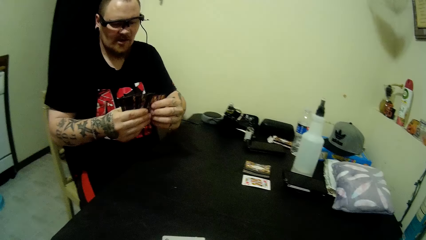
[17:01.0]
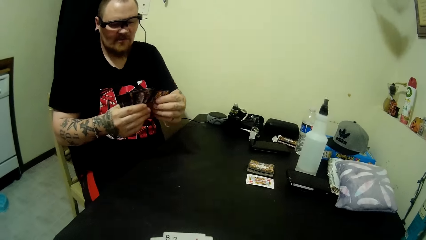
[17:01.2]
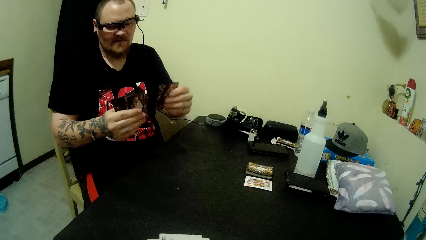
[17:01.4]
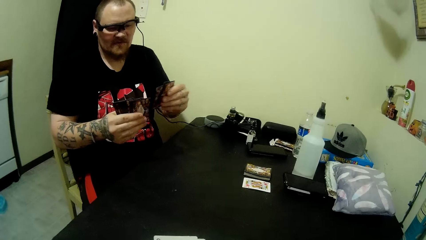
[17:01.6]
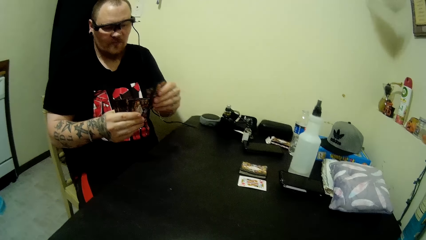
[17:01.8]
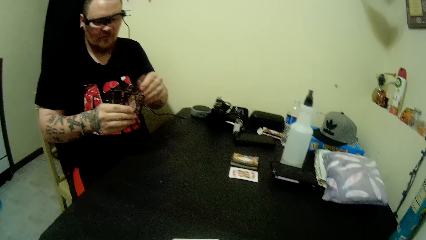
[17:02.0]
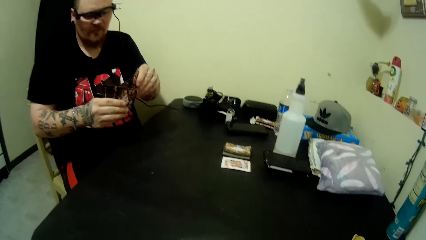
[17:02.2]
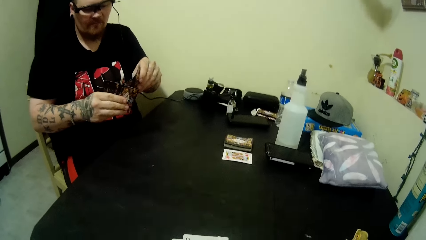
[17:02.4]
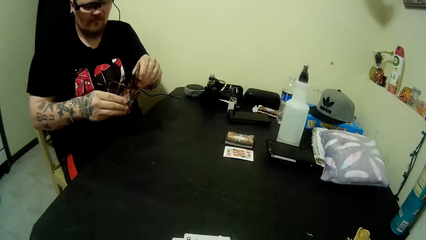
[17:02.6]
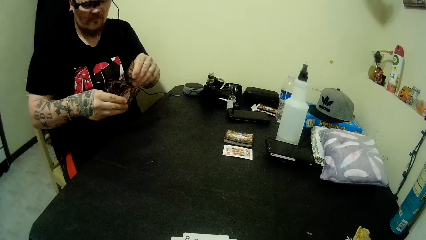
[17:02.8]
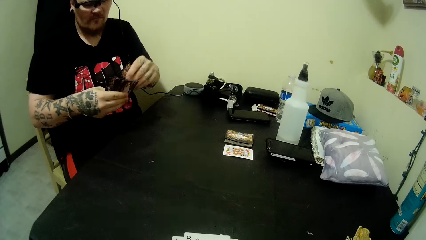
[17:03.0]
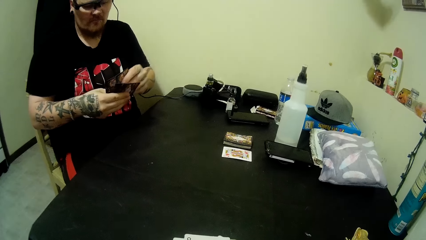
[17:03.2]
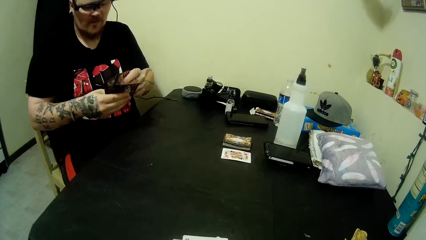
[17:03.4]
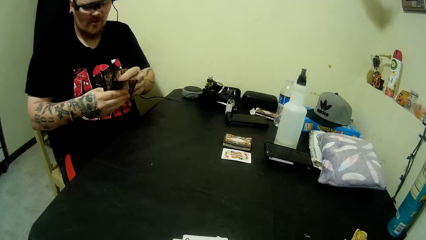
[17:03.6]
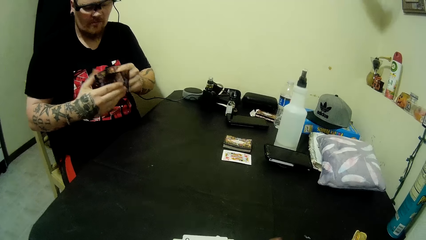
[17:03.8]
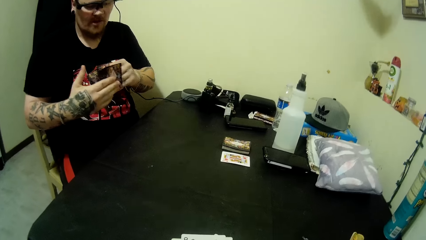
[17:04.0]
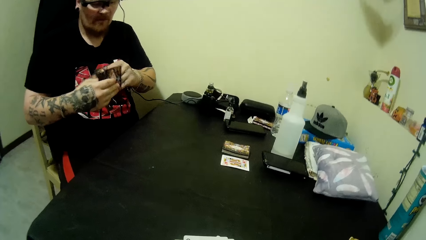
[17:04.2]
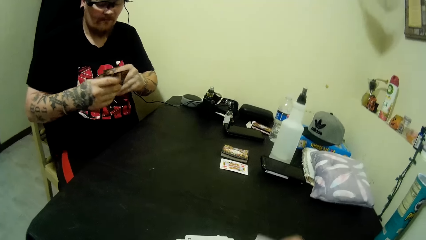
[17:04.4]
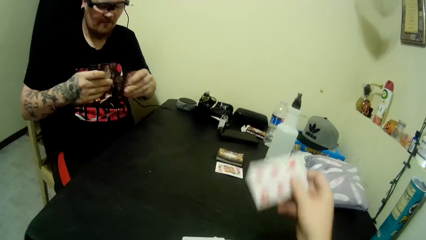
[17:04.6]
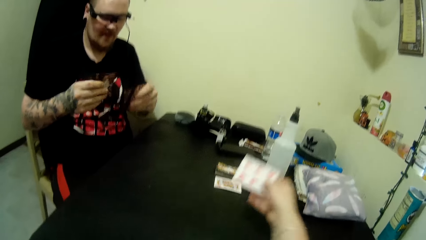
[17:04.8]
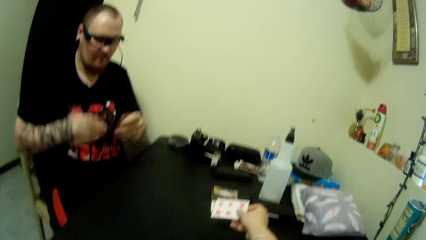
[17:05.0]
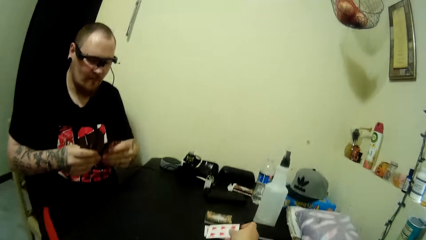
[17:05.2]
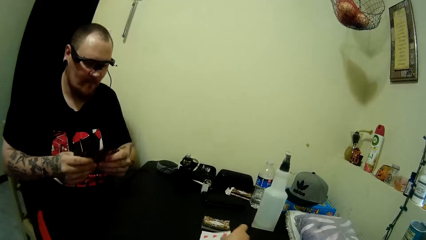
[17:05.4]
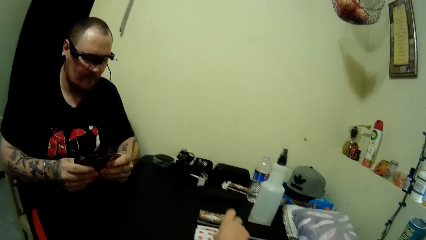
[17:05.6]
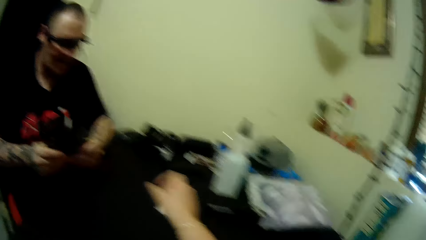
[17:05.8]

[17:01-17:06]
A person picks the card. The camera wearer arranges the cards. They play a card on the table.

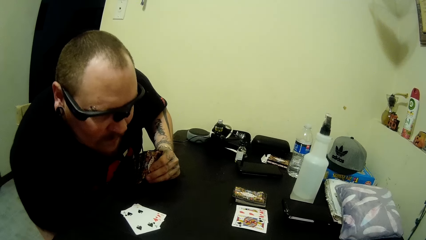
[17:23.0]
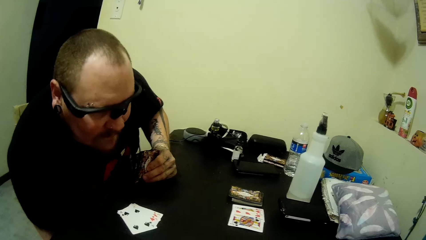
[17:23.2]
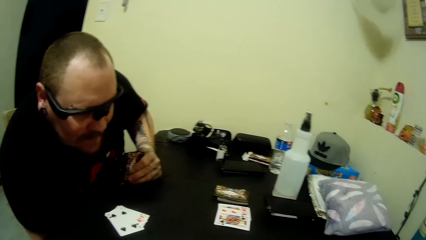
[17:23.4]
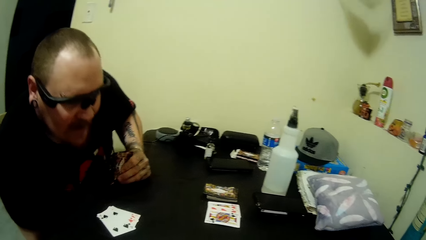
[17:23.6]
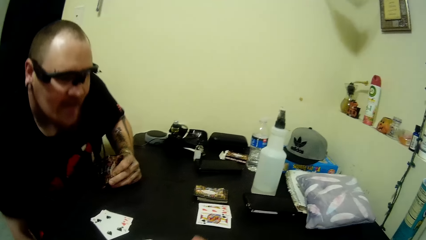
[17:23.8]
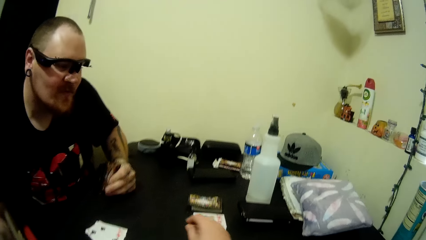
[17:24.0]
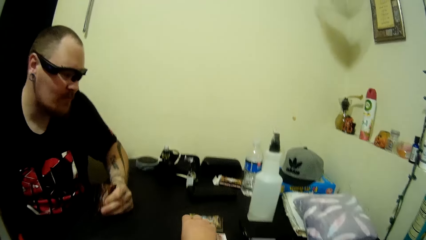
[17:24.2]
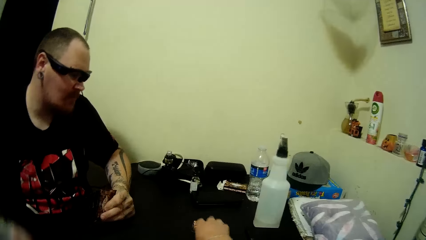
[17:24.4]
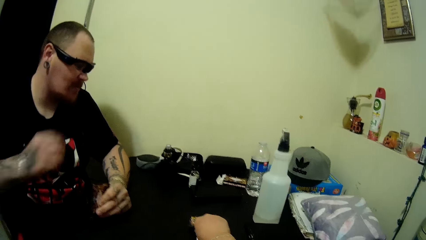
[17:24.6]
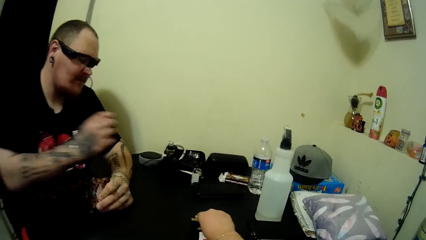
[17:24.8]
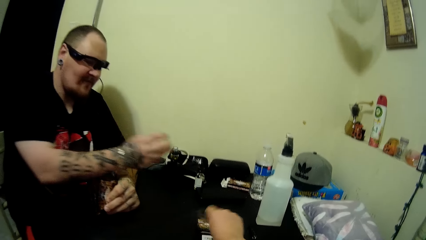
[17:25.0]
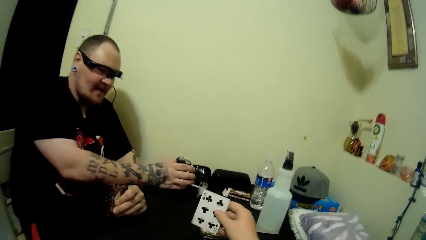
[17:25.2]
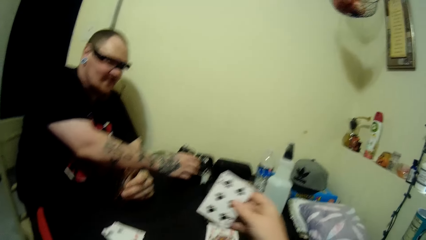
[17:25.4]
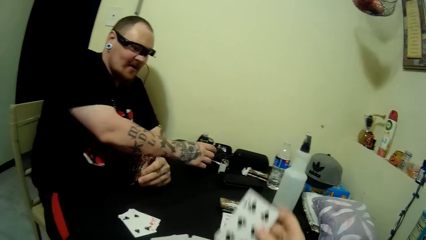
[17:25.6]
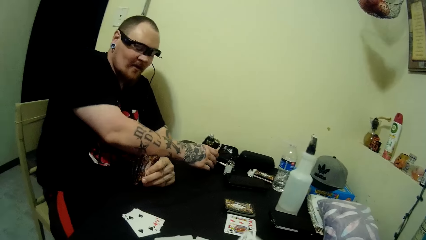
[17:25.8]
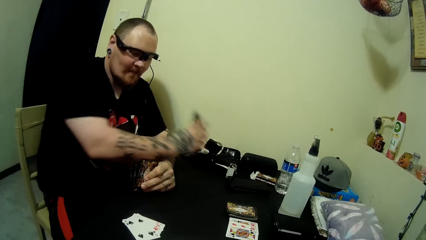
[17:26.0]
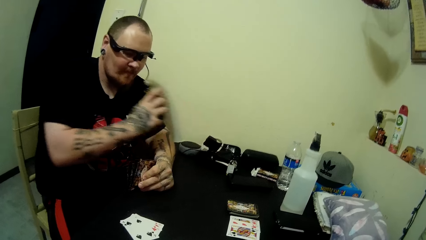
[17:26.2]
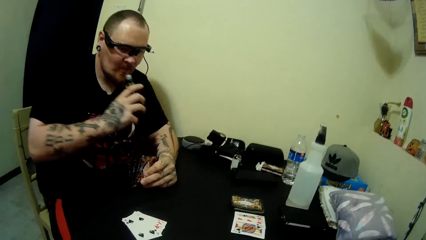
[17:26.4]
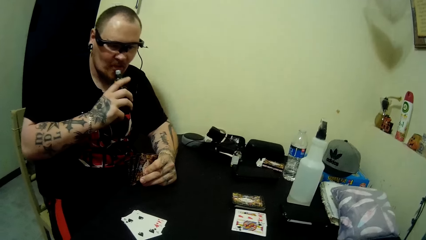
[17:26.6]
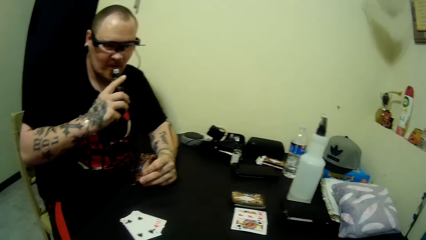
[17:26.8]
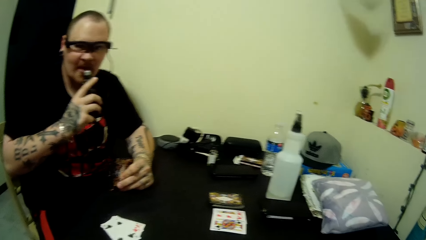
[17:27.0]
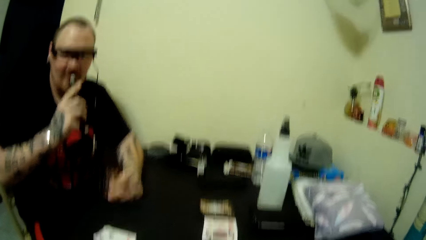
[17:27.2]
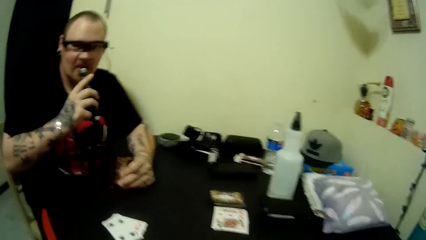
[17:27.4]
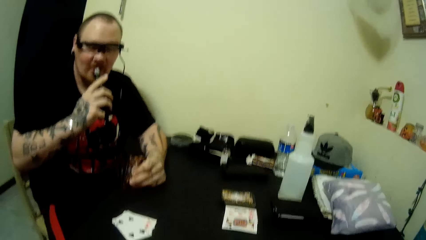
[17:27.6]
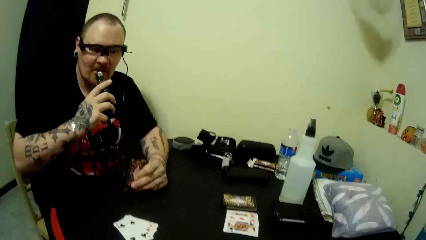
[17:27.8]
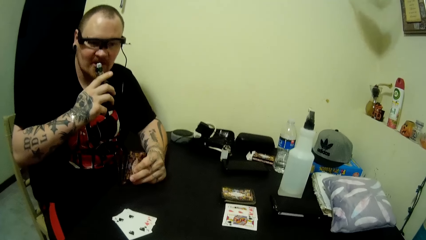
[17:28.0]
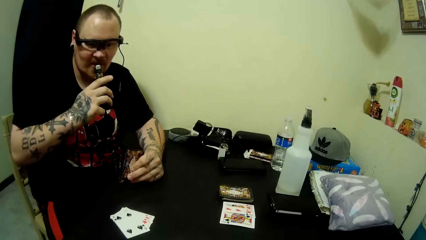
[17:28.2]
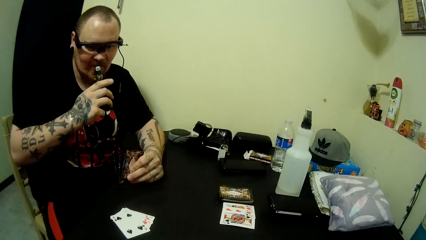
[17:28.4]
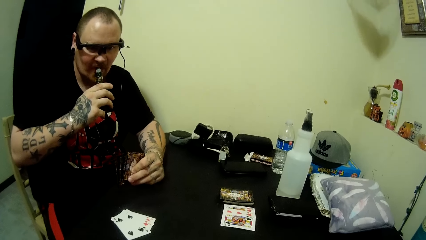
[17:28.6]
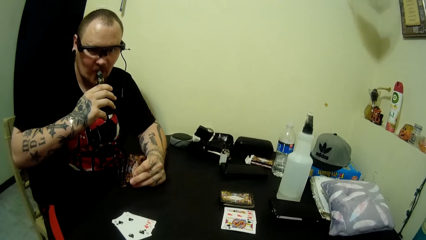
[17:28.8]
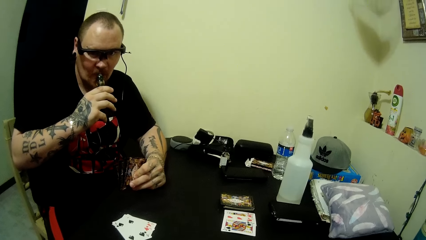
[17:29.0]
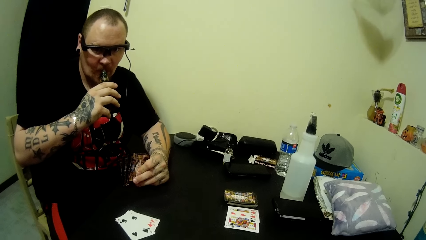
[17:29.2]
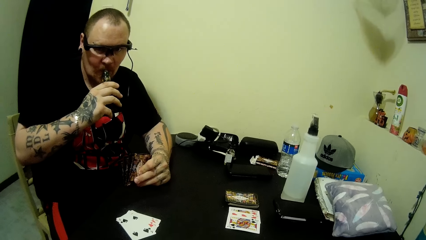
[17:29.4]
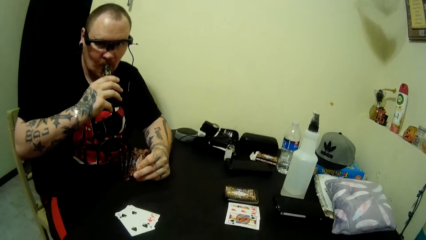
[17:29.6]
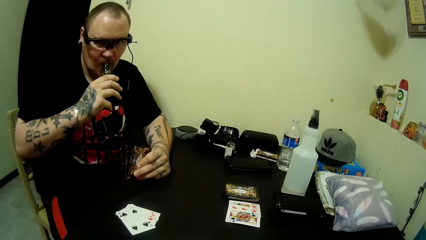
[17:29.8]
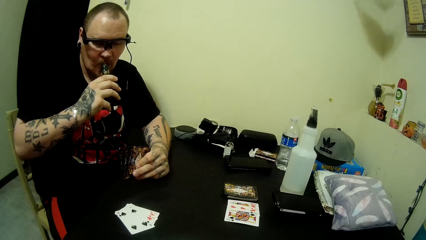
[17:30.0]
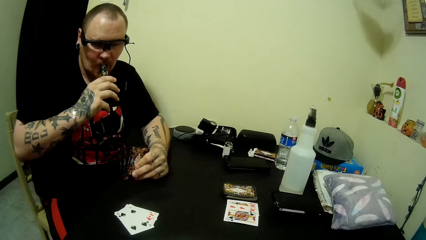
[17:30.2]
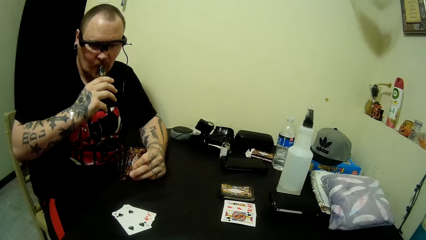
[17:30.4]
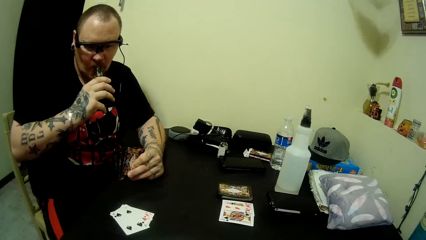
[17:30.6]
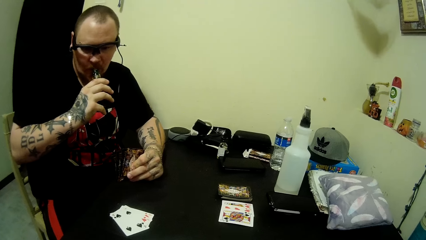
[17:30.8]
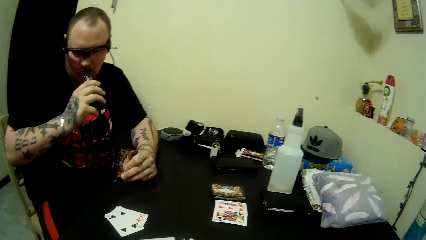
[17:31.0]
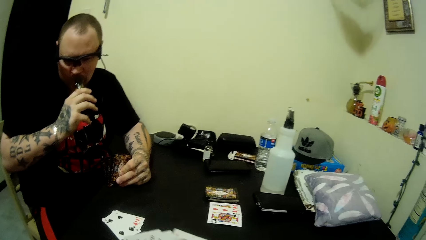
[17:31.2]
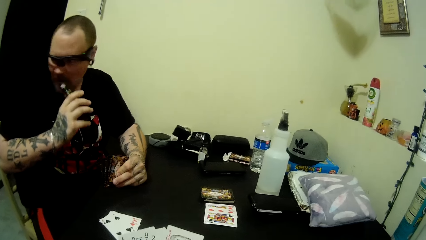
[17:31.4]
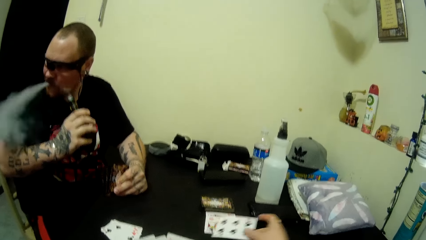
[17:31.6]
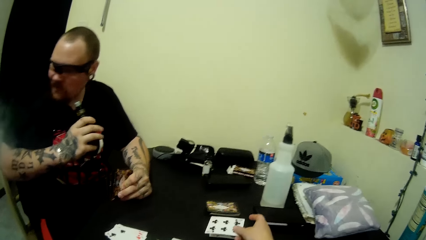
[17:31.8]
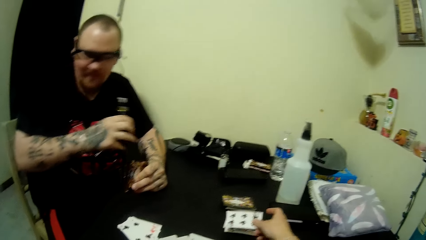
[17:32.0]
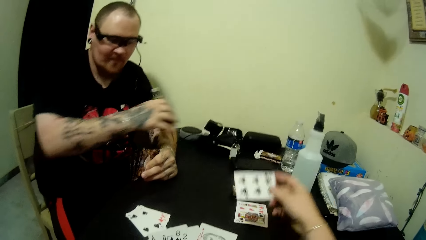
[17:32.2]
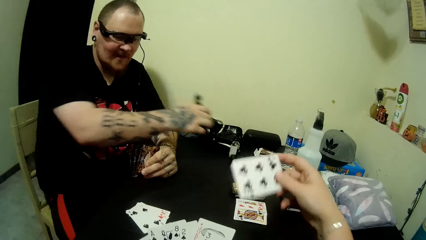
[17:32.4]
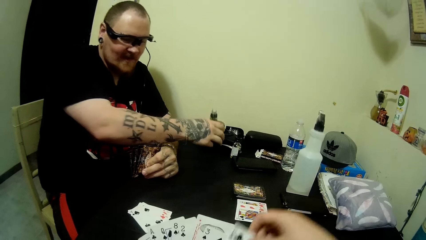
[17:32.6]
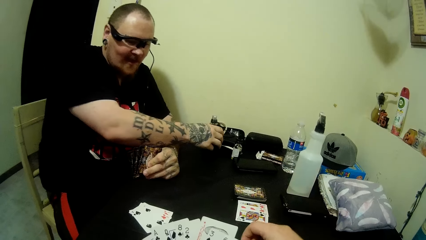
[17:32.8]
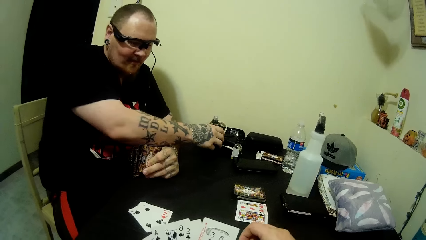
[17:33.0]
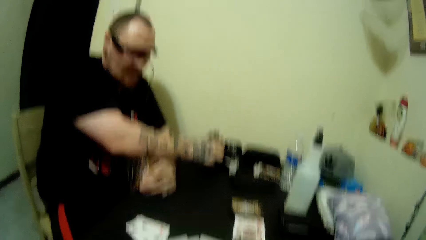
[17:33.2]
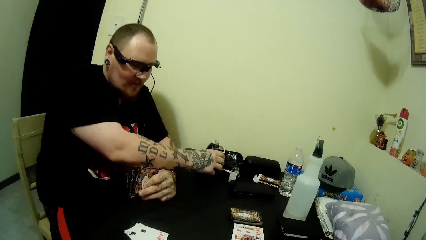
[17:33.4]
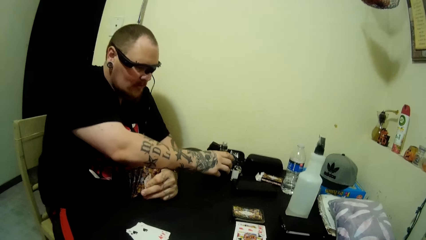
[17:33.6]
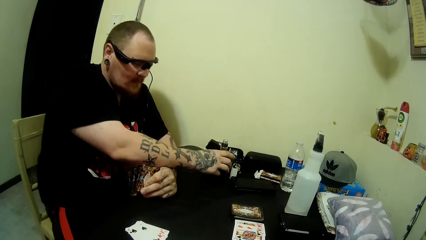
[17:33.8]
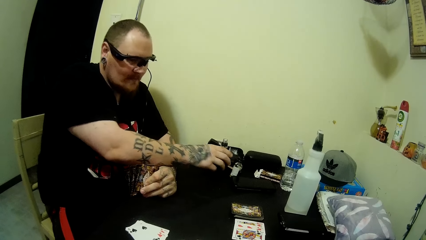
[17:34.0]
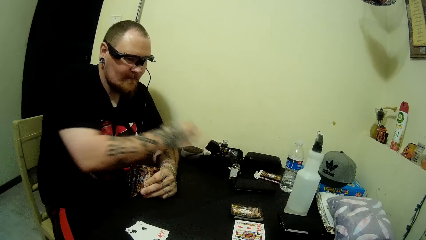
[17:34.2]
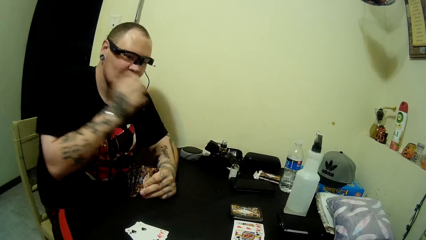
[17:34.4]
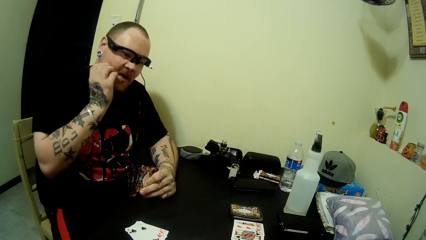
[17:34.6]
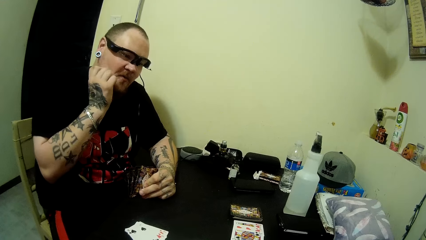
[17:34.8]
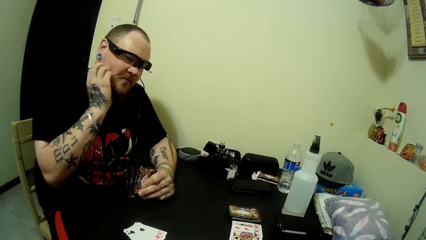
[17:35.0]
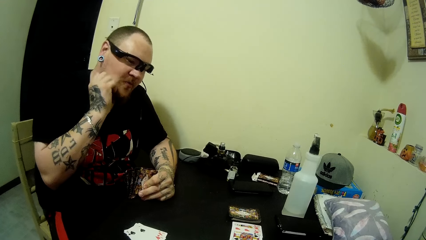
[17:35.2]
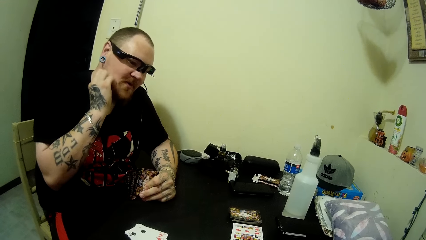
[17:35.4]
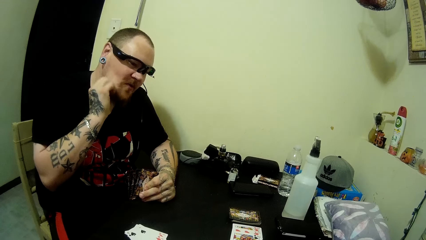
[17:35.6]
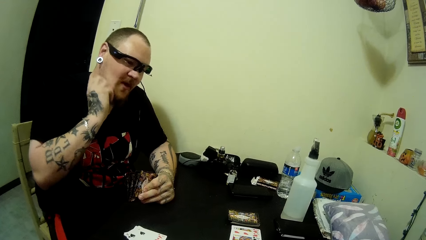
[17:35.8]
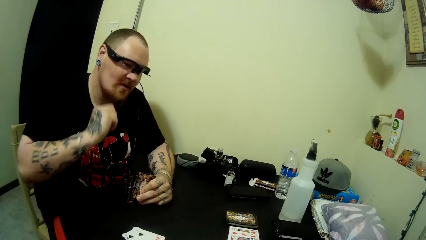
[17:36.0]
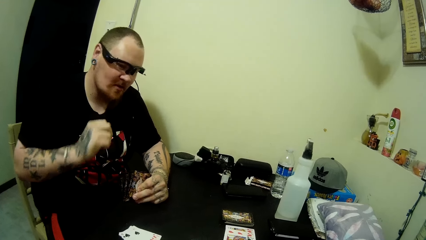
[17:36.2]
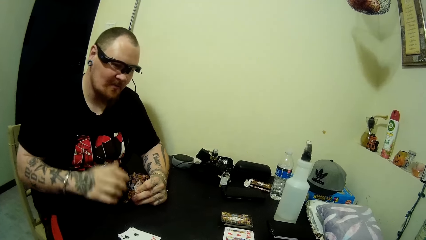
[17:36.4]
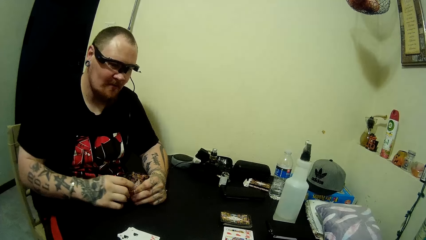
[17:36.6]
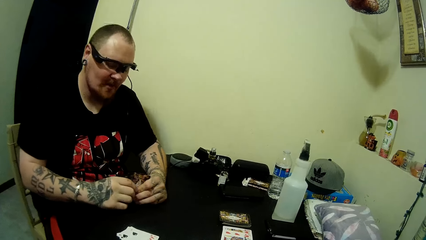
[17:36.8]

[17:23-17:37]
A man picks the card. The camera wearer picks the bottle of cigarette. The man takes the bottle from the table. The camera wearer sniffs the cigarette. The man sniffs from the bottle and talks to the camera wearer. The camera wearer talks to the man. The man blows out smoke from his mouth. The camera wearer pours out the smoke. The man talks to the camera wearer, places the bottle on the table, and picks the card. The camera wearer puts the bottle of cigarette on the table and scratches the cheek. The man scratches his face.
